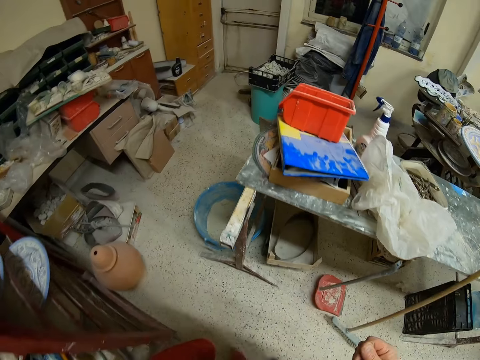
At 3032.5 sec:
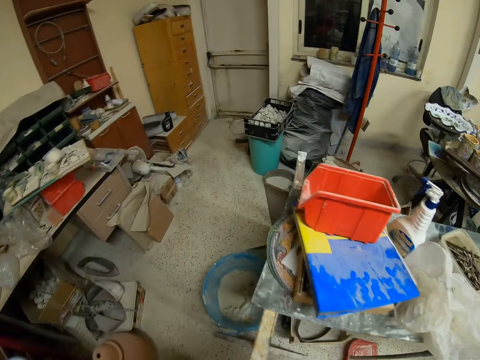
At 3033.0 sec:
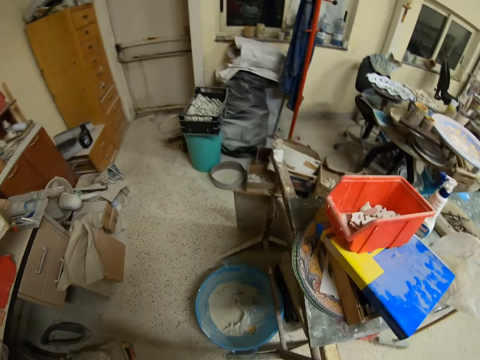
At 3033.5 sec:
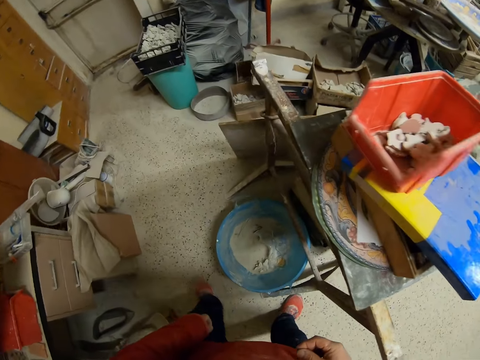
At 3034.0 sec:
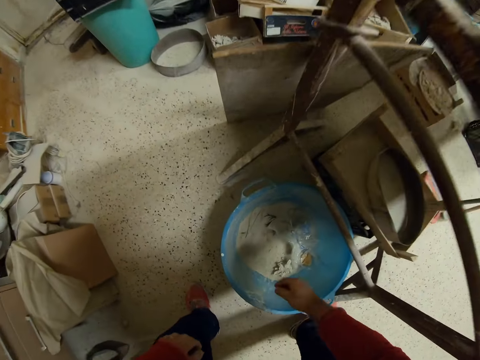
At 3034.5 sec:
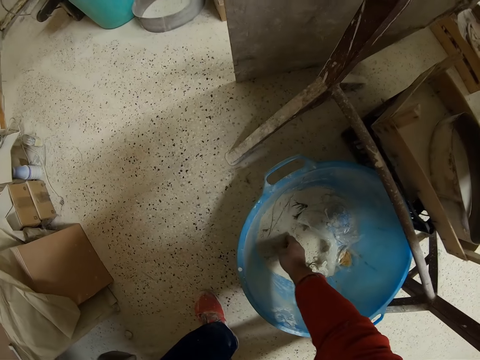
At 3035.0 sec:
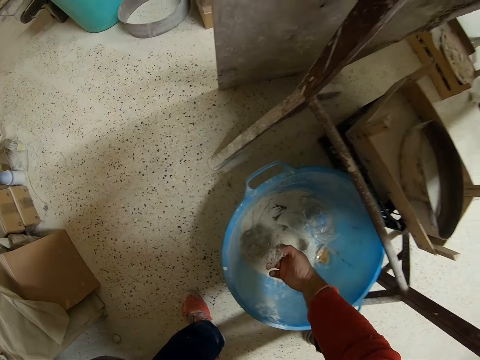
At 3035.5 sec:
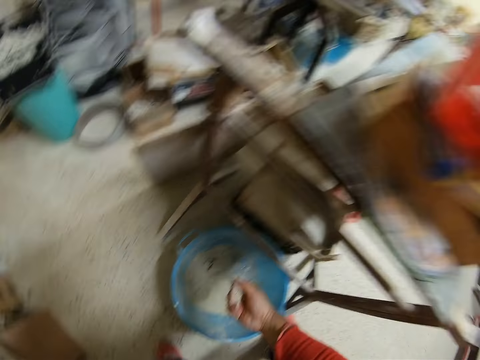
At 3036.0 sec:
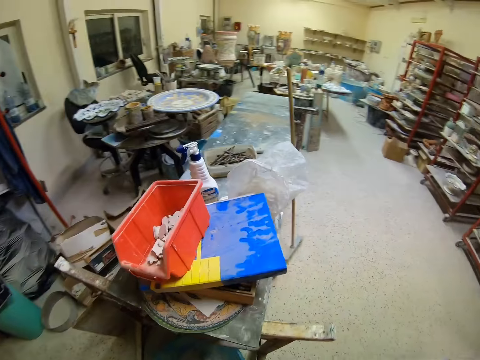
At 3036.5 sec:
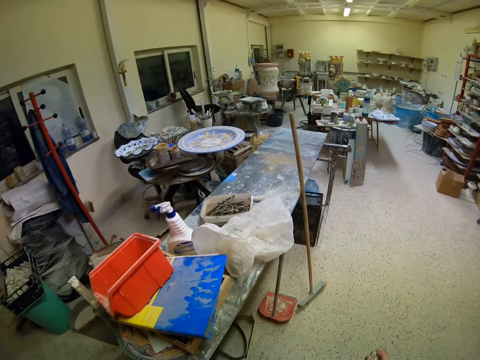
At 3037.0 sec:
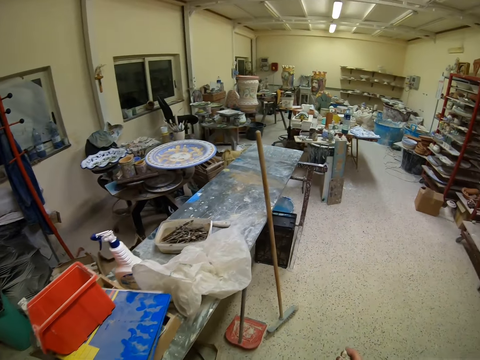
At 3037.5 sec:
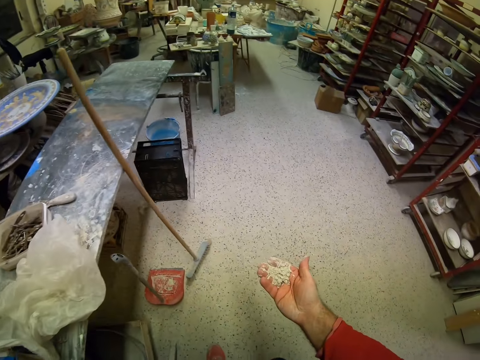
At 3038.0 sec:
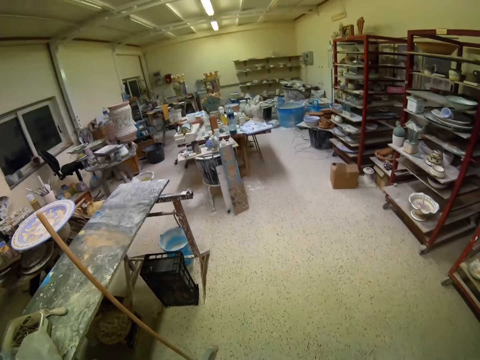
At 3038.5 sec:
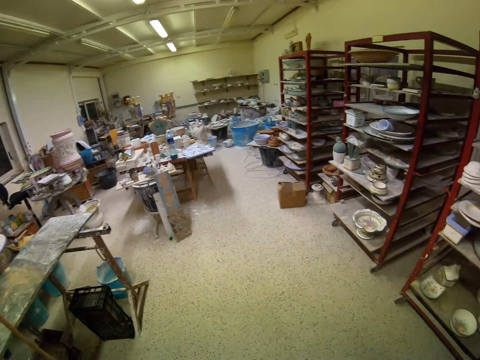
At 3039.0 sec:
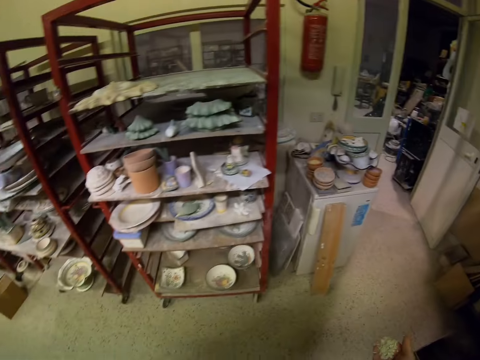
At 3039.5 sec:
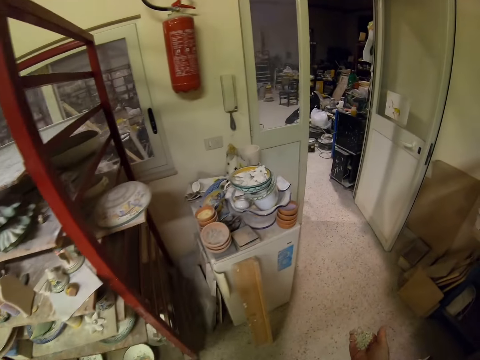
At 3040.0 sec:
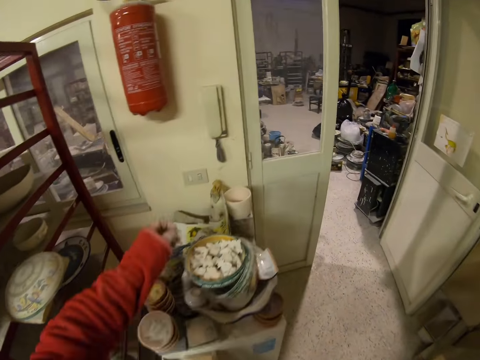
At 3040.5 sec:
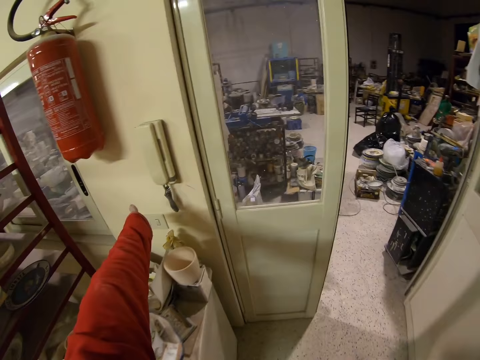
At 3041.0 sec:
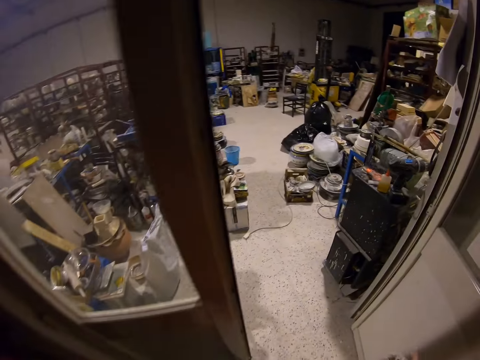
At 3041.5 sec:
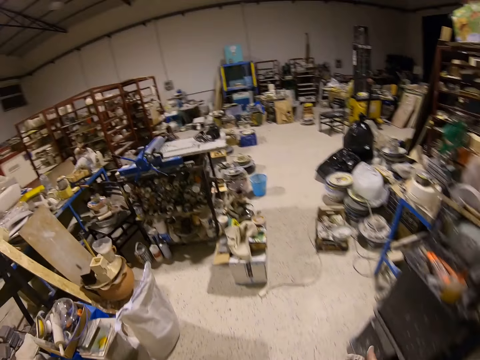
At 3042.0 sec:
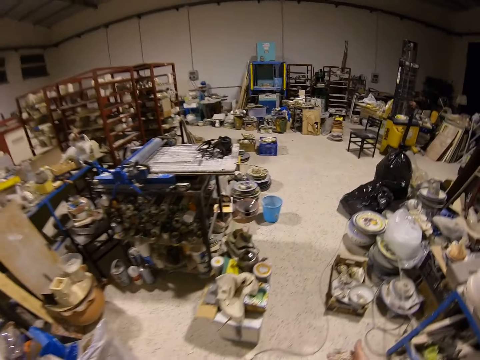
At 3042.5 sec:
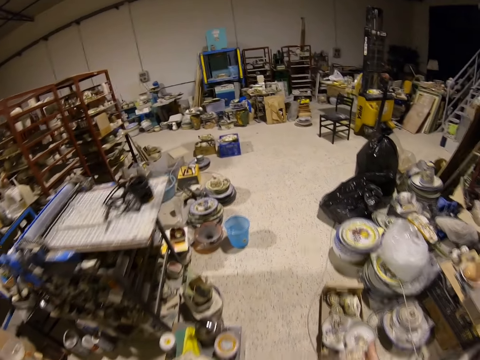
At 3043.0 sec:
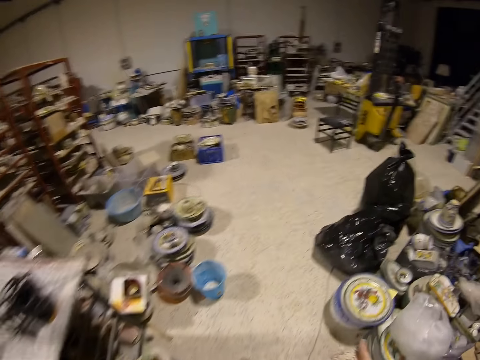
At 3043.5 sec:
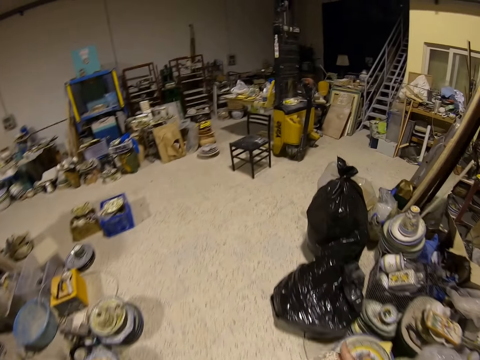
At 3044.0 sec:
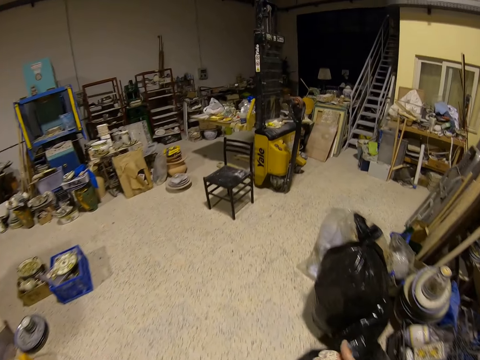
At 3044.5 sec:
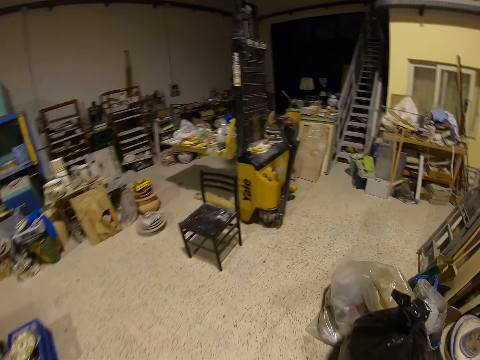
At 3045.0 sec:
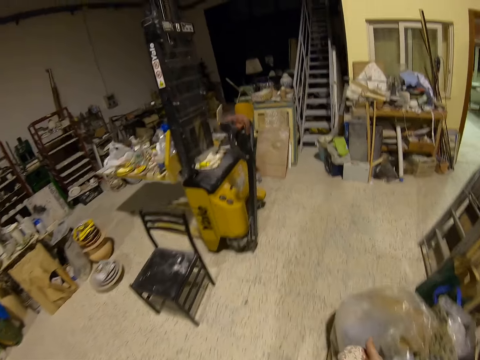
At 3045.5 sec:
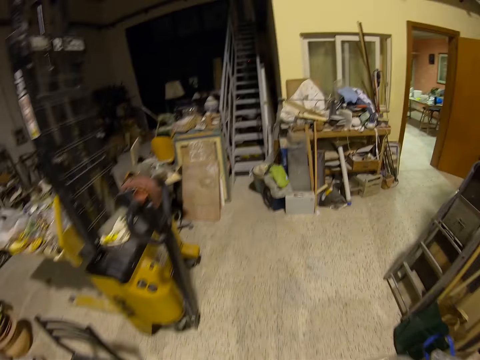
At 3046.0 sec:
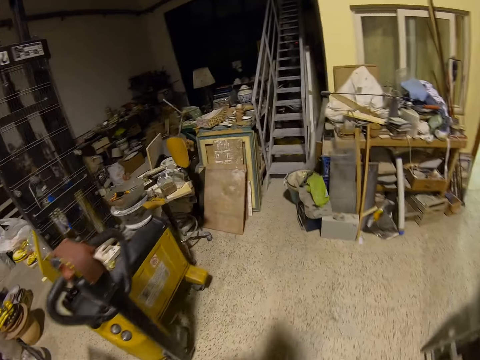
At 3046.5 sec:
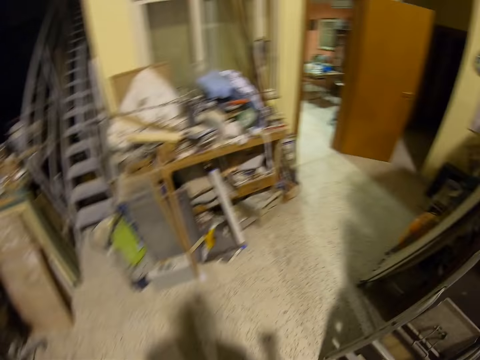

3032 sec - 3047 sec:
The camera wearer picks up the molding powder. They walk to another room. They switch the light off. They walk around the workshop.

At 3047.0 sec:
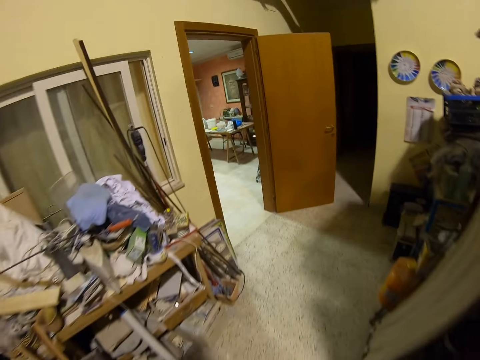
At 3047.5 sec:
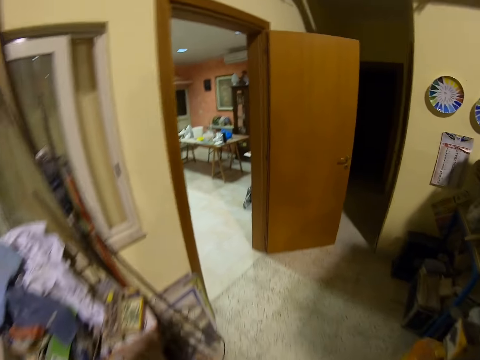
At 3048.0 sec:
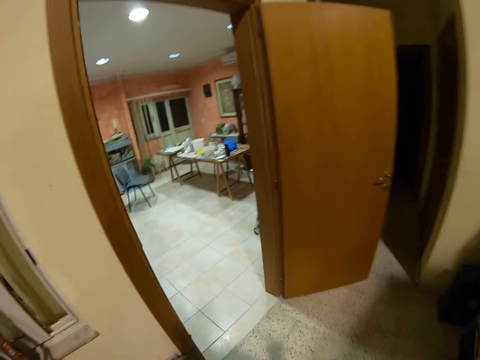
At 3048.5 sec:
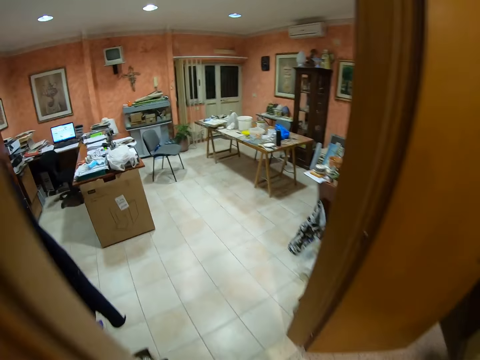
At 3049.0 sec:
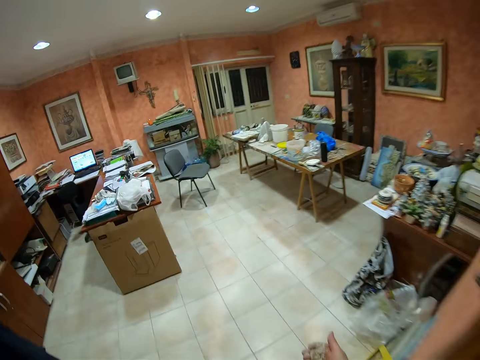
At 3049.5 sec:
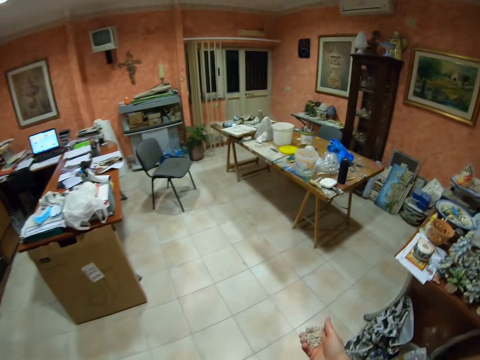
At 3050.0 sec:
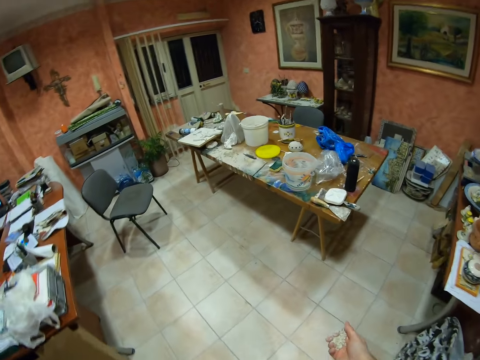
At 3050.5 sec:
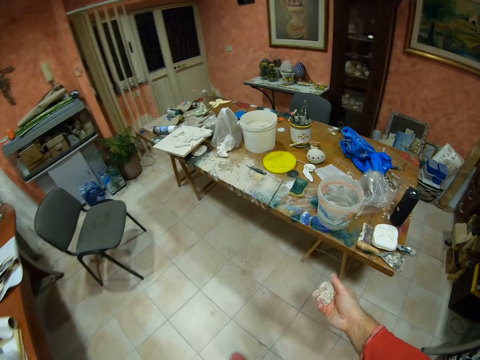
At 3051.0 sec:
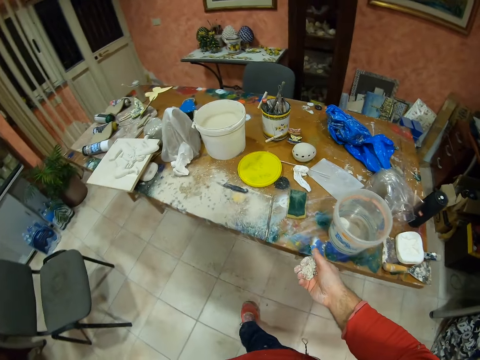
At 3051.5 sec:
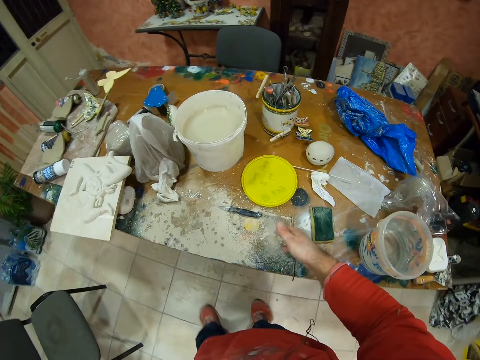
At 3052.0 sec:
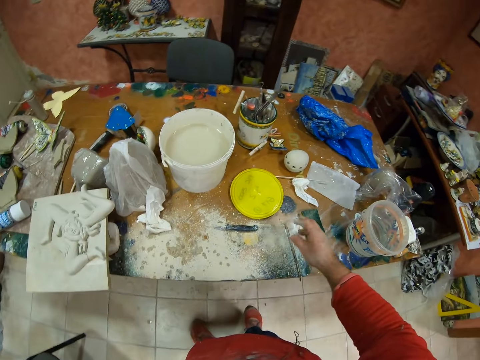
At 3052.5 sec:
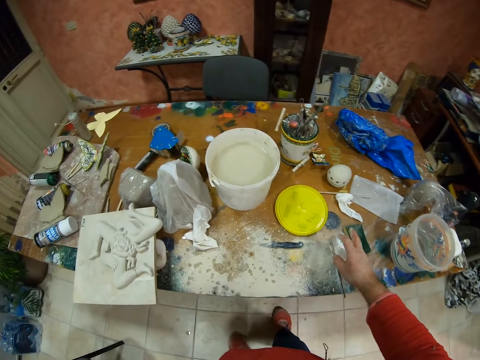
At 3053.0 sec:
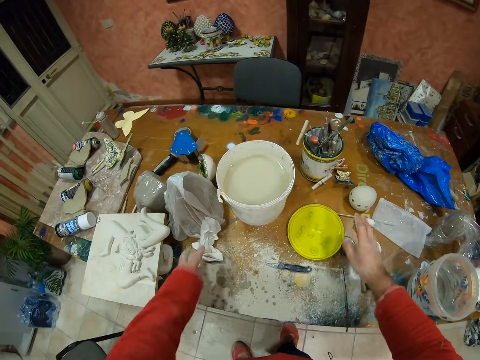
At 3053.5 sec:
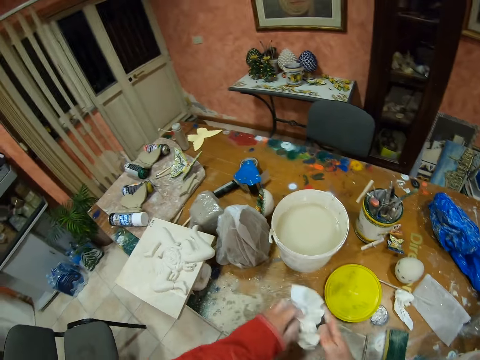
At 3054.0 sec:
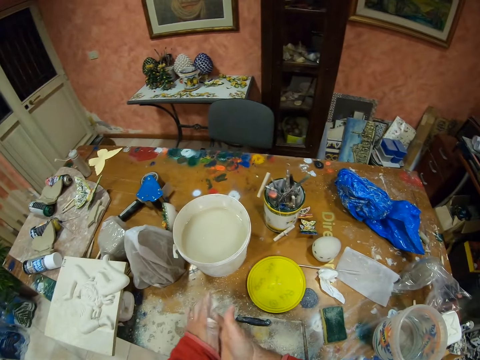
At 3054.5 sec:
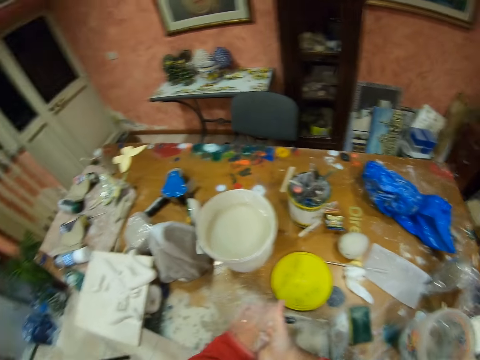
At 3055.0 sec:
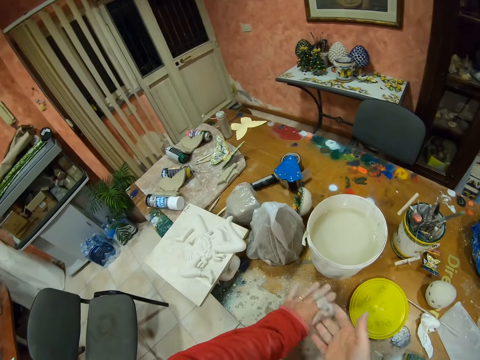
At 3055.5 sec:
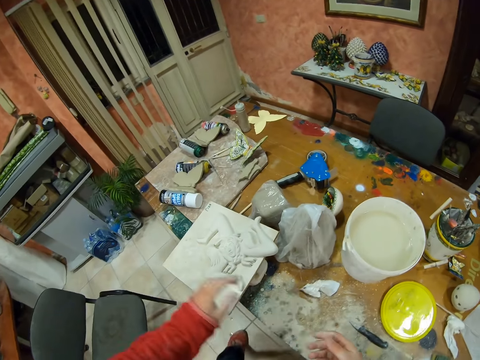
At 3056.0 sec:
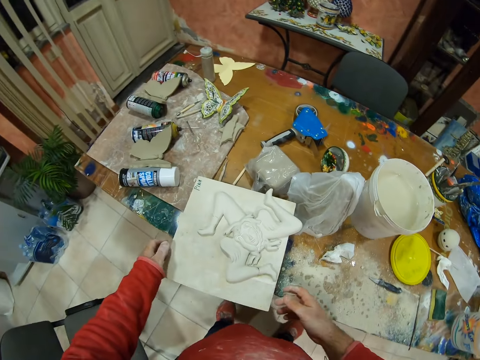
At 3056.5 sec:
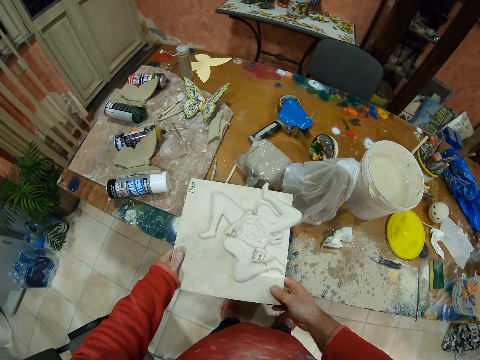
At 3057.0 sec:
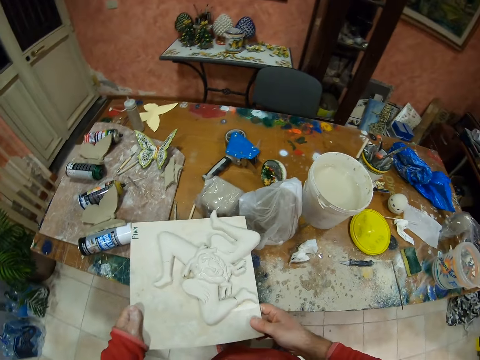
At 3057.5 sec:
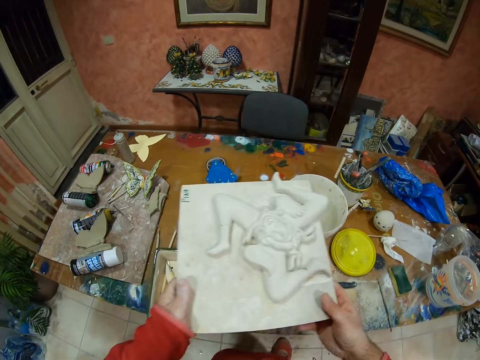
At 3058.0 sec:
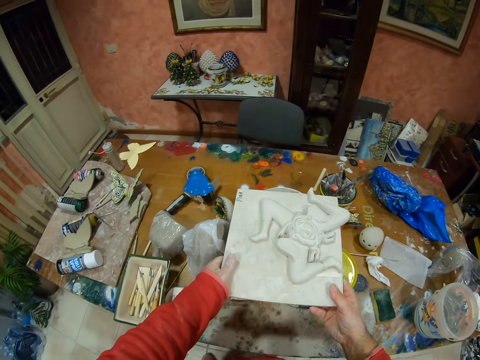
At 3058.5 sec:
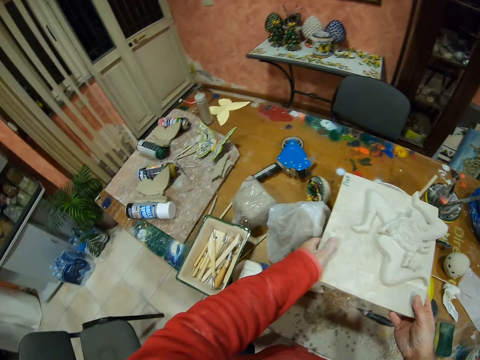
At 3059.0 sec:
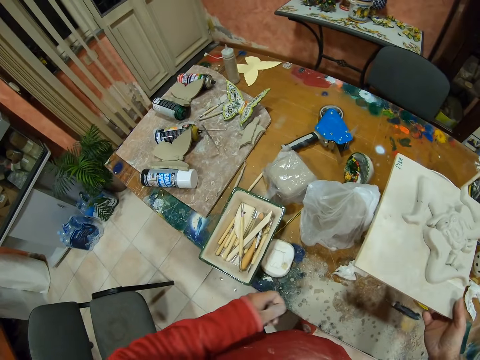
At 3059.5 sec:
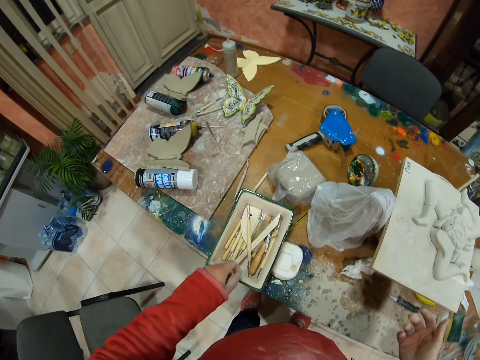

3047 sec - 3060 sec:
The camera wearer puts powder on the table. They clean their hands with a piece of cloth. They pick up a decor and put the decor on the top of a tin.
